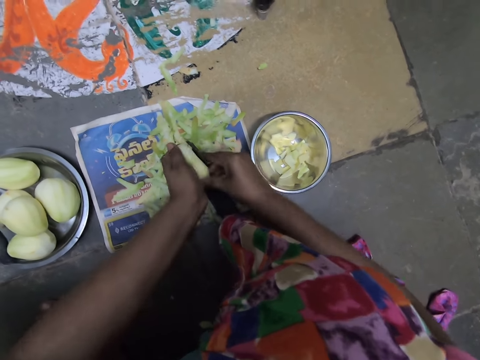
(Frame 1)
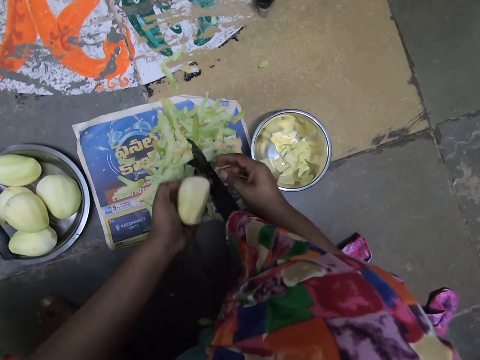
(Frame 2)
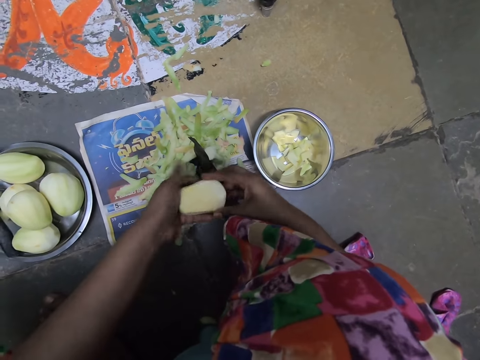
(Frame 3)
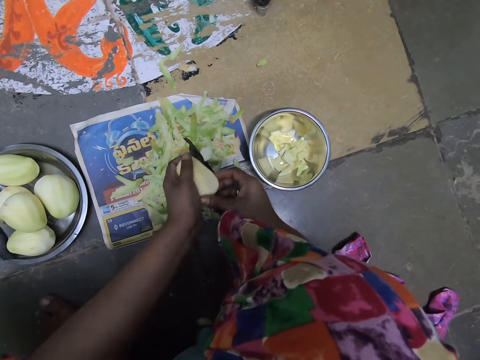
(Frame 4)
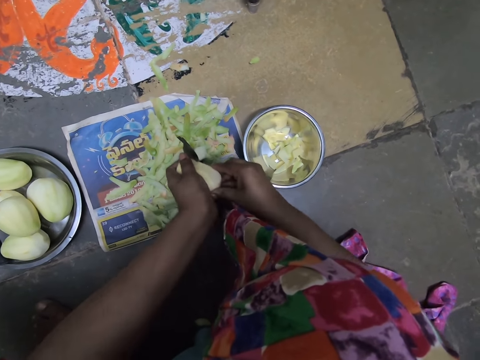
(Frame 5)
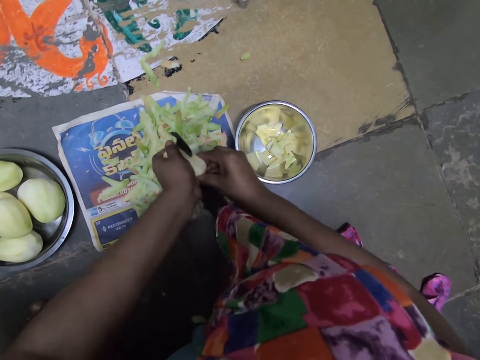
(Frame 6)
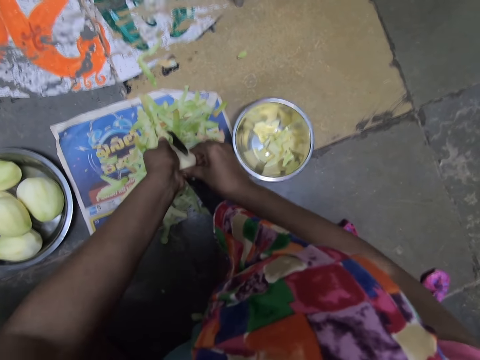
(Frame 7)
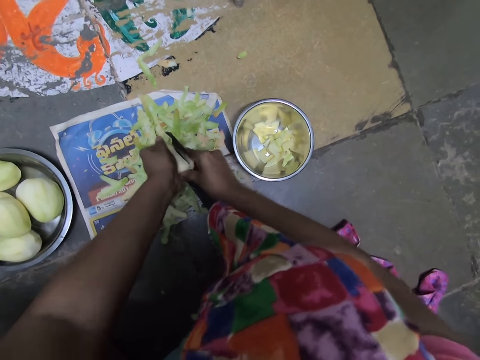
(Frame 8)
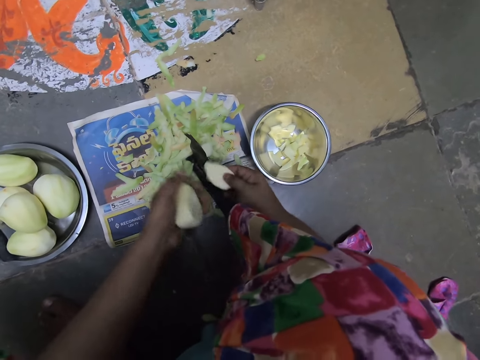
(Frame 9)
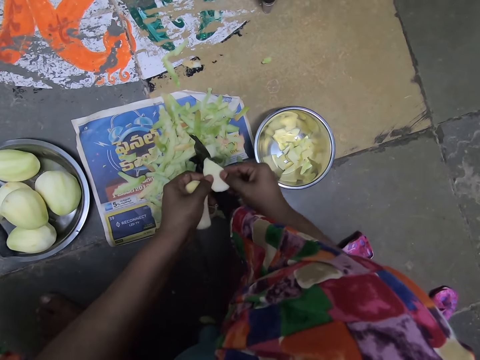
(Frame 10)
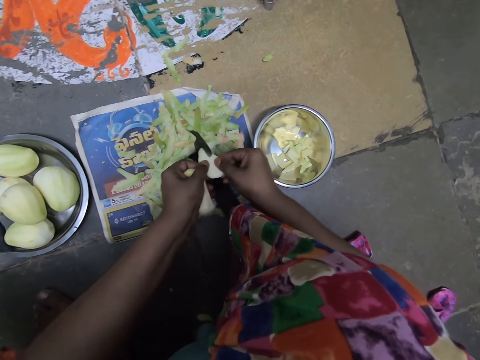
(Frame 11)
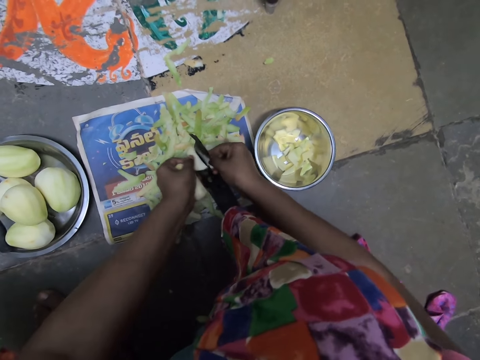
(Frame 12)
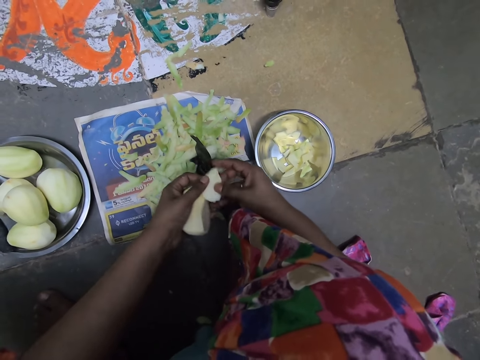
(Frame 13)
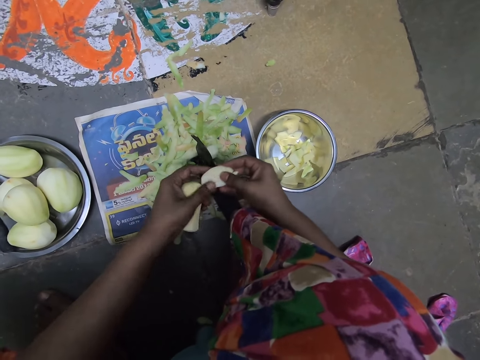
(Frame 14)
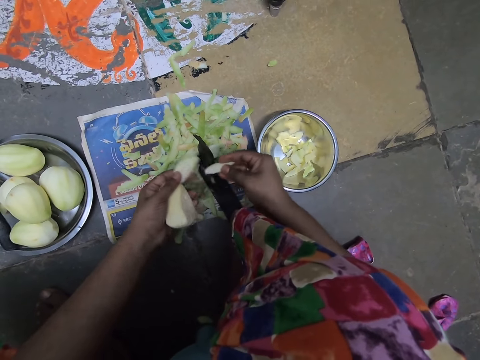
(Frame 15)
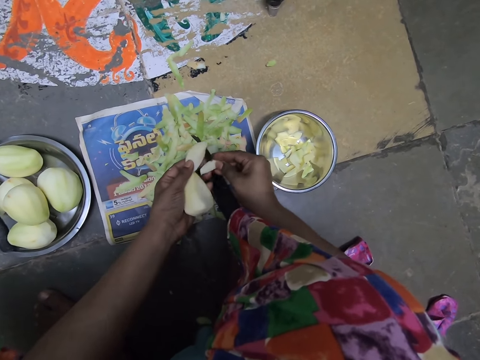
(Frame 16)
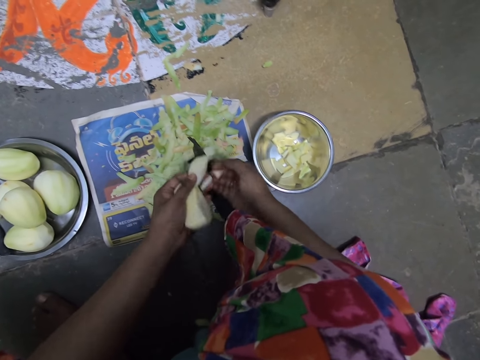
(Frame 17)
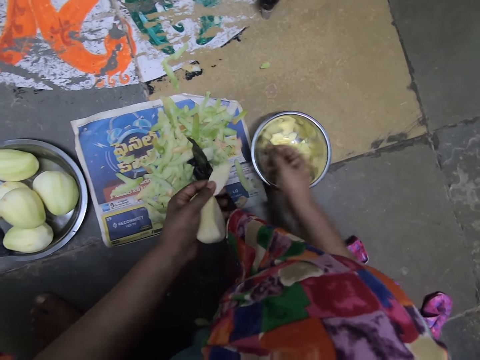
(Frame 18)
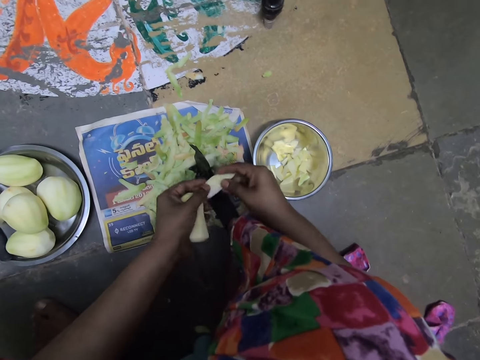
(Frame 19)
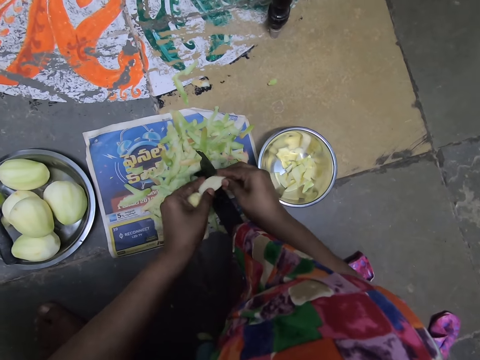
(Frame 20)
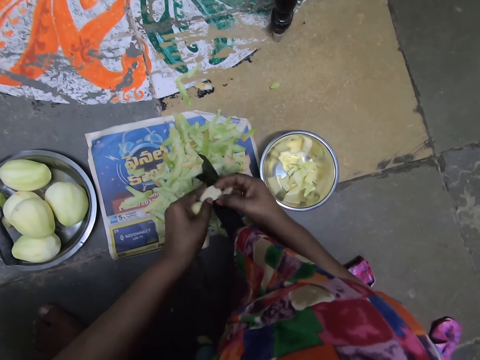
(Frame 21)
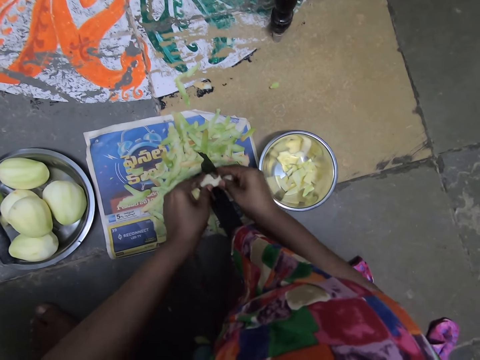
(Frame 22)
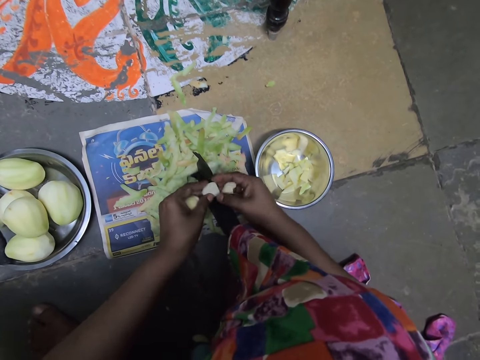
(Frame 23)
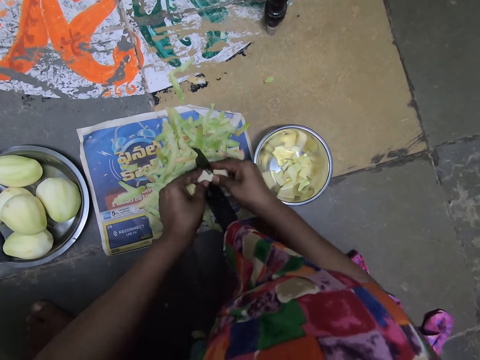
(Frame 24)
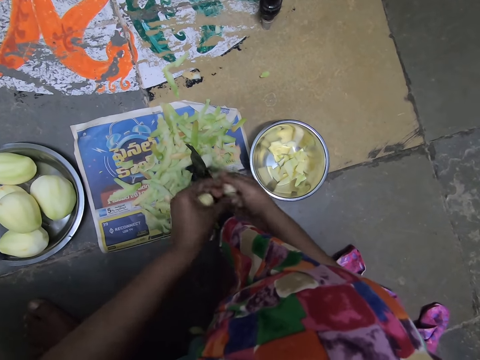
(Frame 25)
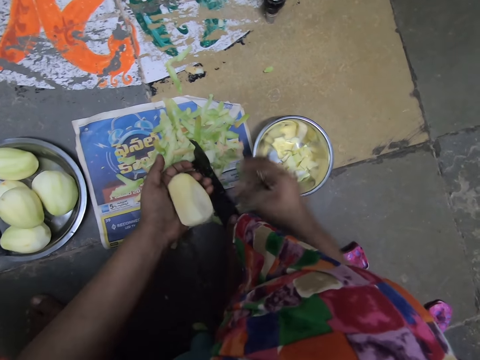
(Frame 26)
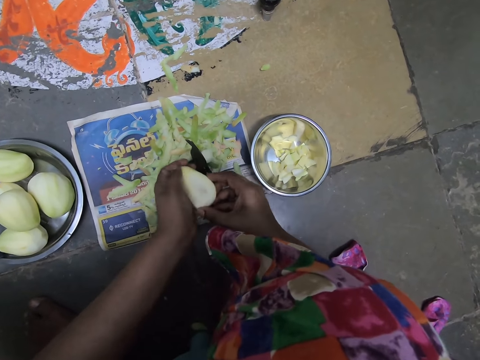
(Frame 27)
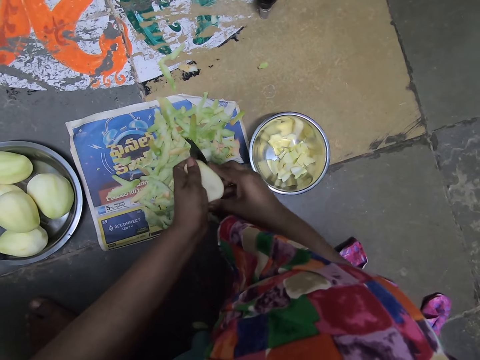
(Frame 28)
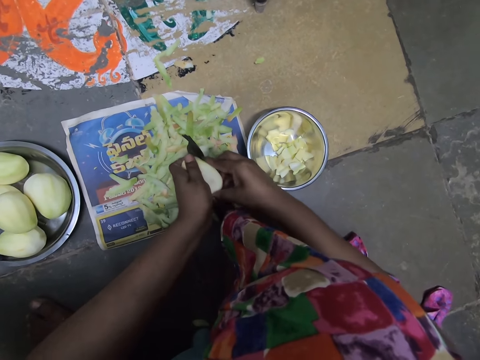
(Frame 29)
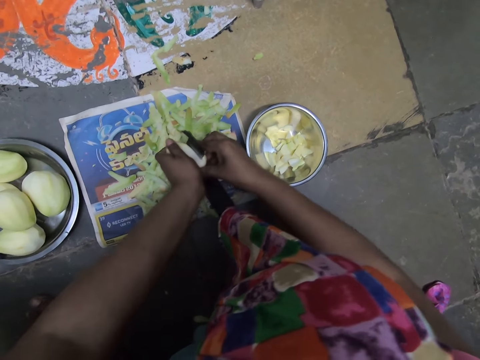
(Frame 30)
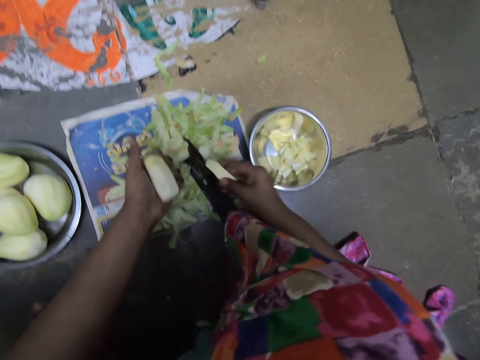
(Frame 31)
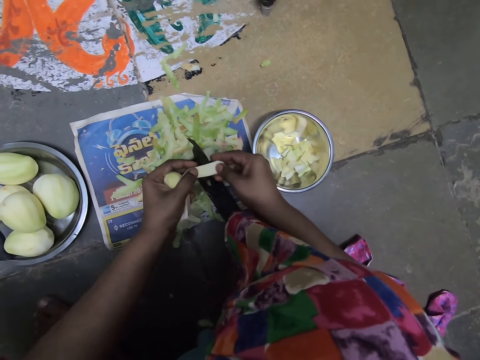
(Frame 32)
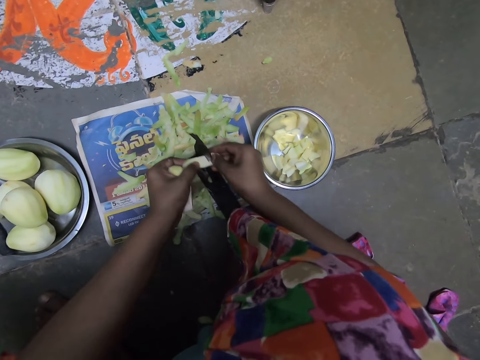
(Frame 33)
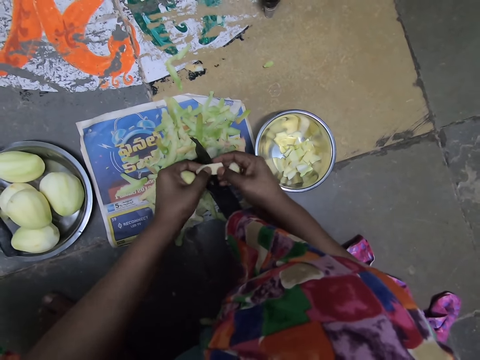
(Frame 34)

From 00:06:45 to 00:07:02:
The camera wearer cuts the piece of the mango with the cutter. She drops the pieces of mangos in the plate on the floor with her right hand. She interacts with a man. The camera wearer chops the mango in both hands on the slicer. She holds the piece of the mango with both hands on the cutter. She drops the pieces of mangos in the plate on the floor with her right hand. She chops the mango in both hands on the slicer. She holds the piece of the mango with both hands on the cutter.

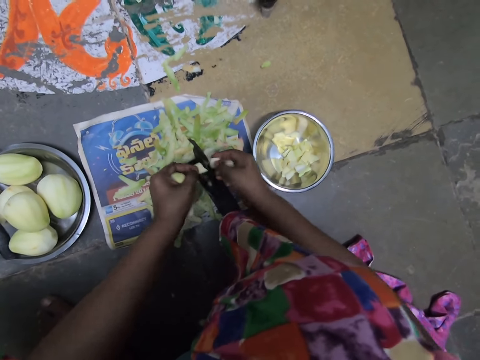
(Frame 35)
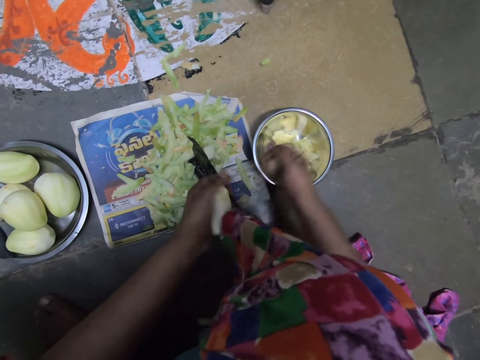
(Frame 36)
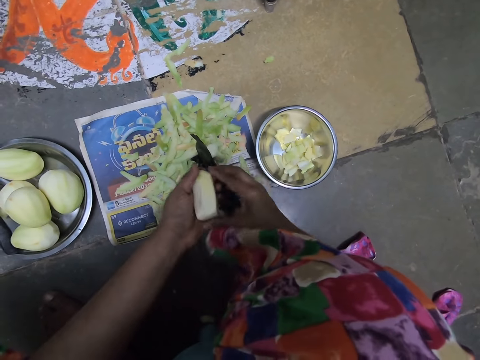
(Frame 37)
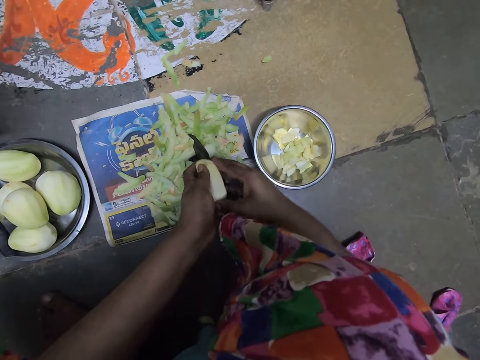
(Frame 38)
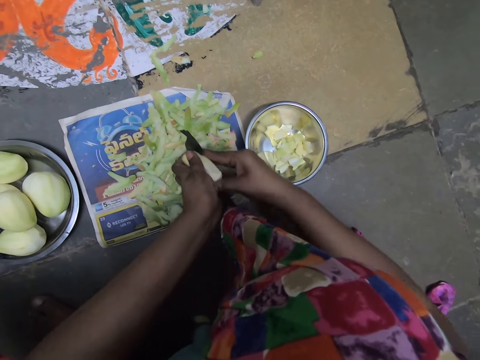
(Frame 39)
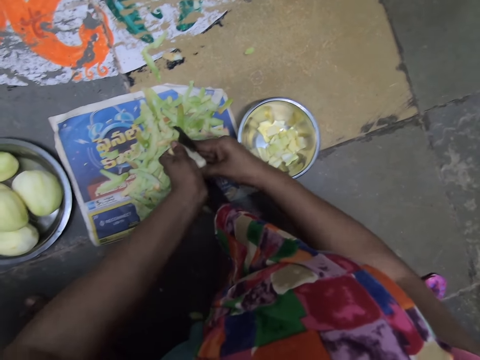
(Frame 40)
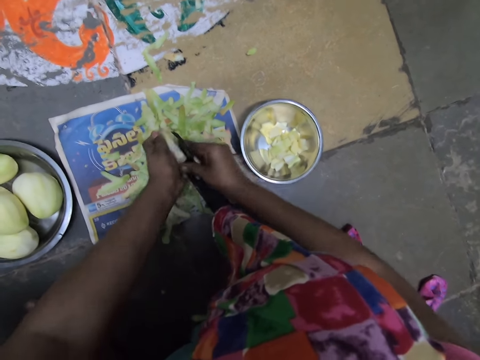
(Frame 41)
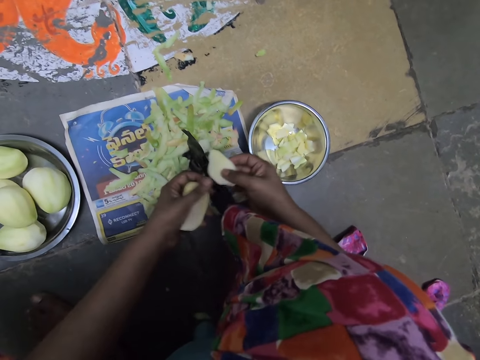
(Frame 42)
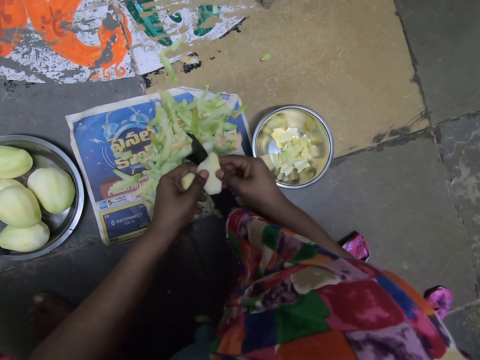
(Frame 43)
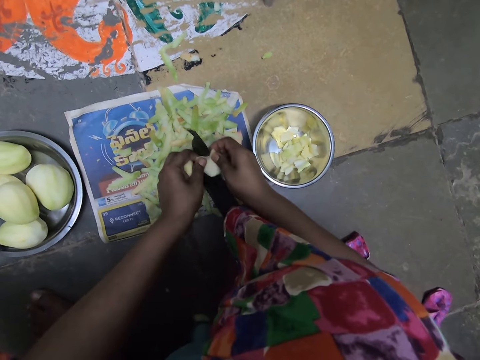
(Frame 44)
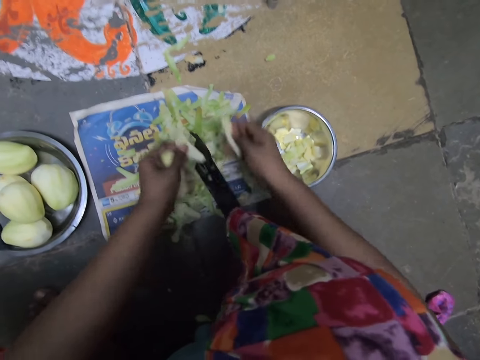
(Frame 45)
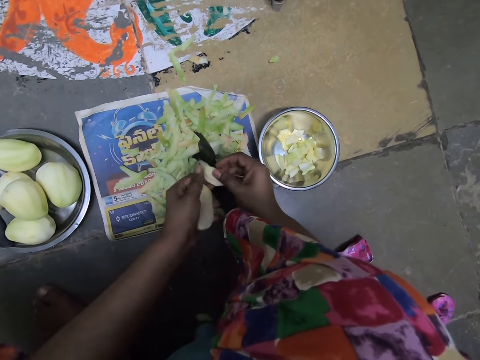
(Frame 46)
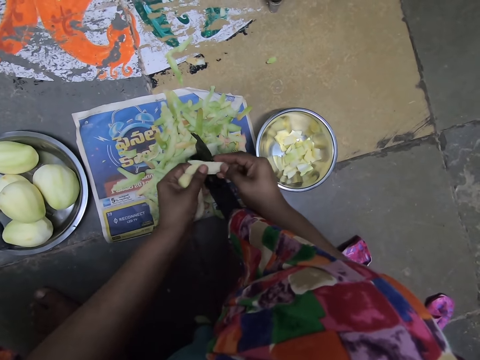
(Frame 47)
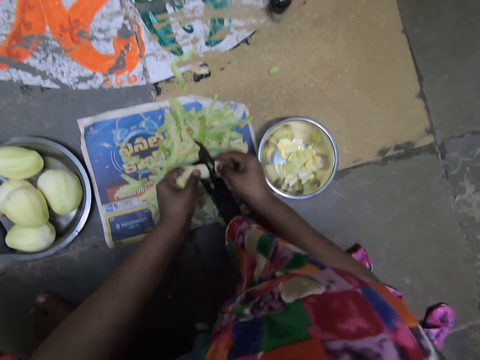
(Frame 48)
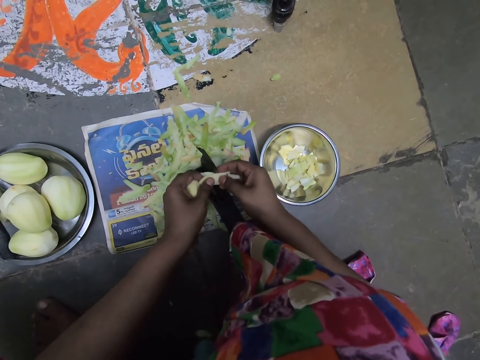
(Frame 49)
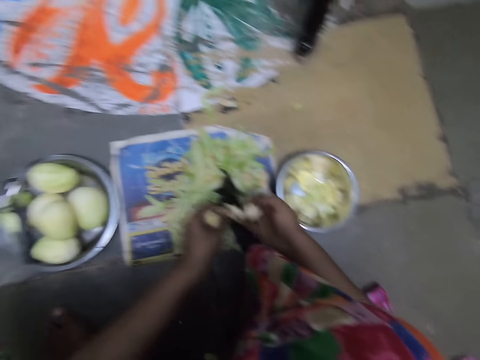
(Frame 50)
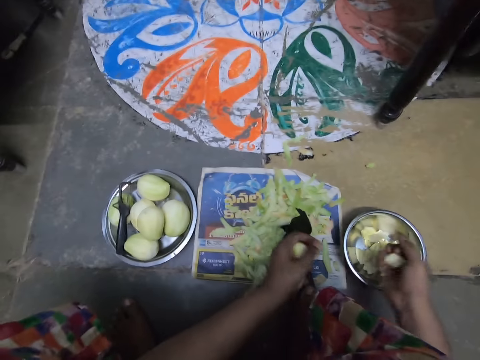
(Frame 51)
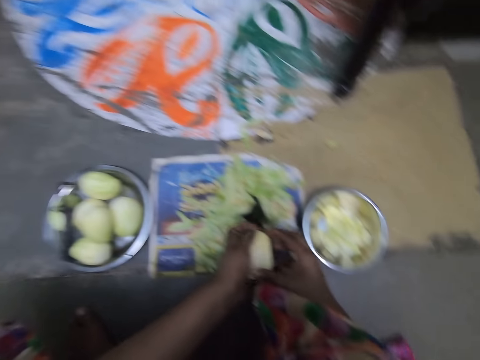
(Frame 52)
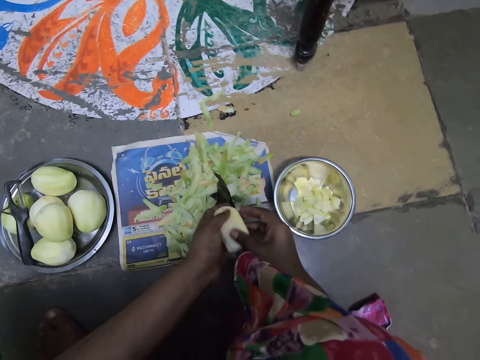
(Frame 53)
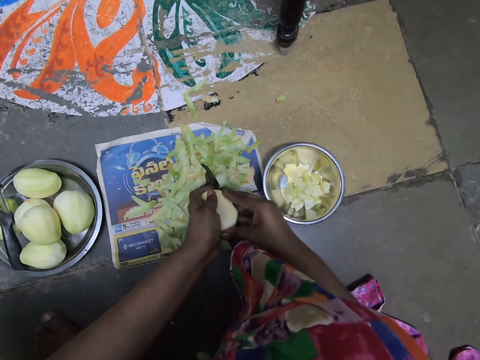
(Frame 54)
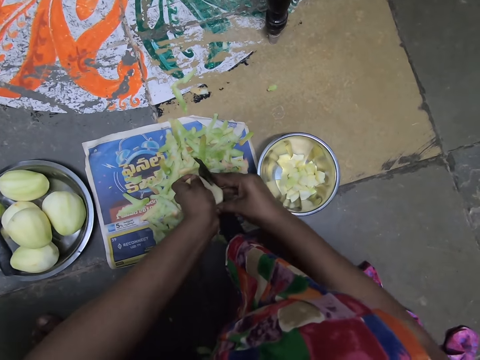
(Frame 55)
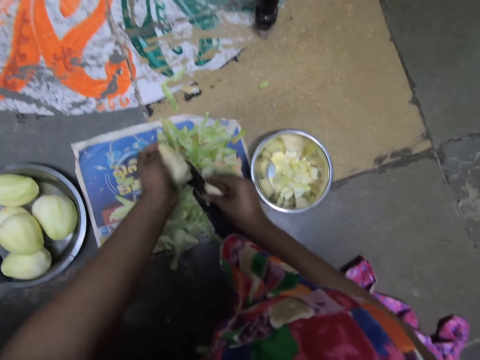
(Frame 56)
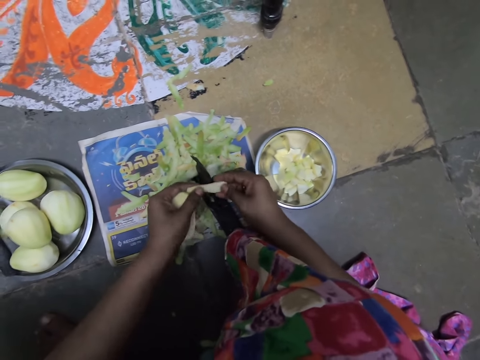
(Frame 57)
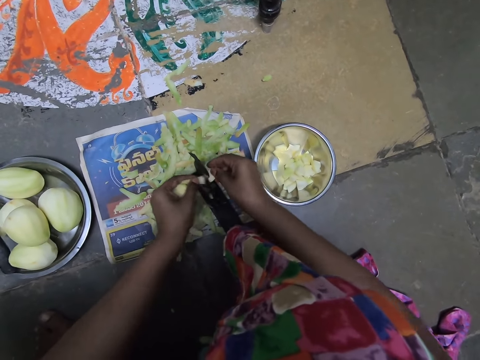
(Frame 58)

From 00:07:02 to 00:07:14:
The camera wearer drops the pieces of mangos in the plate on the floor with her right hand. She chops the mango in both hands on the slicer. She holds the piece of the mango with both hands on the cutter. She passes the pieces of mangos from her left hand to her right hand. She drops the pieces of mangos in the plate on the floor with her right hand. She chops the mango in both hands on the slicer. She holds the piece of the mango with both hands on the cutter.
